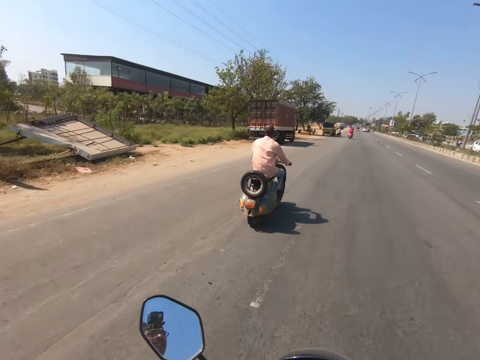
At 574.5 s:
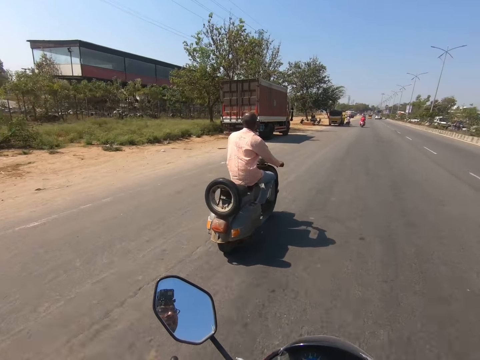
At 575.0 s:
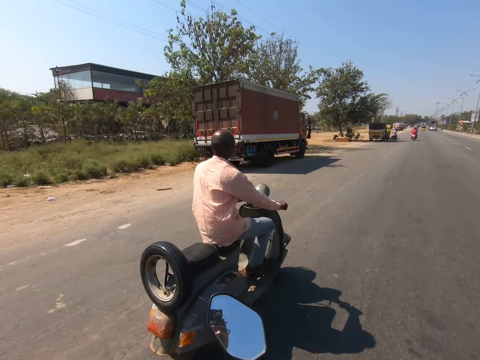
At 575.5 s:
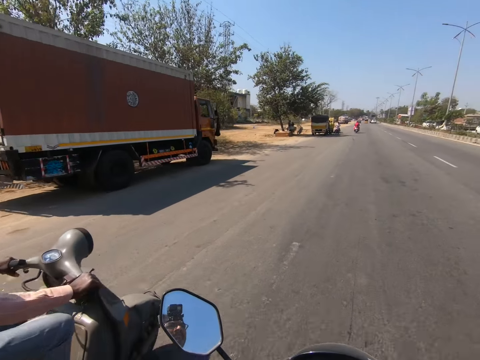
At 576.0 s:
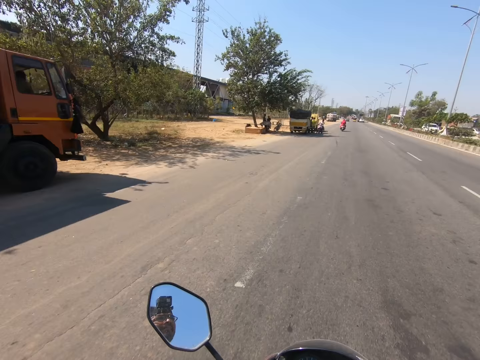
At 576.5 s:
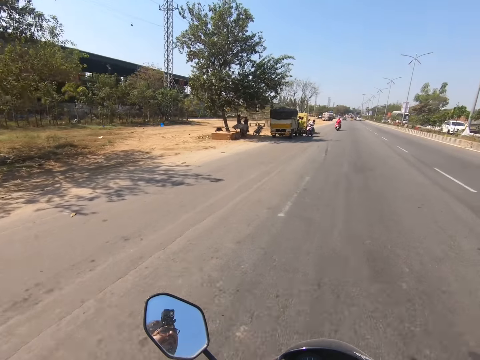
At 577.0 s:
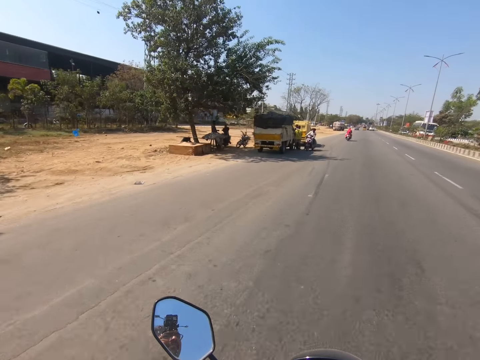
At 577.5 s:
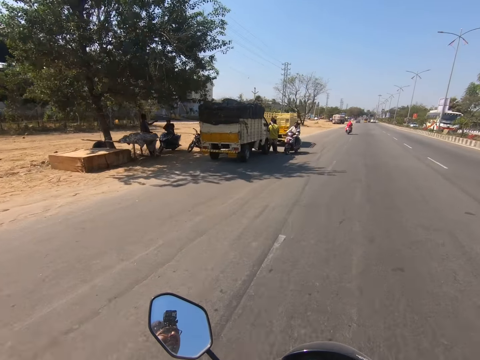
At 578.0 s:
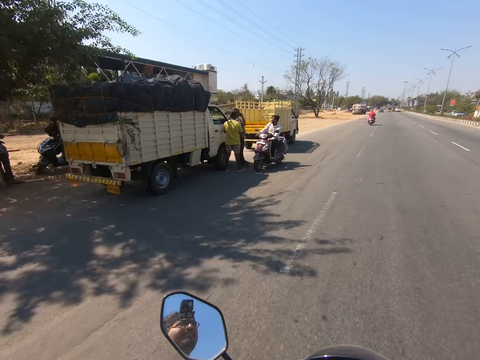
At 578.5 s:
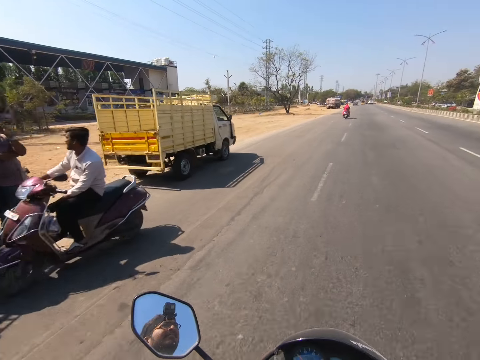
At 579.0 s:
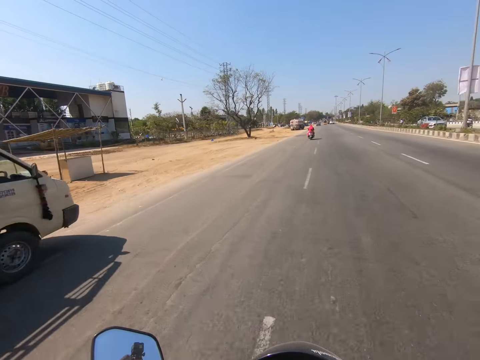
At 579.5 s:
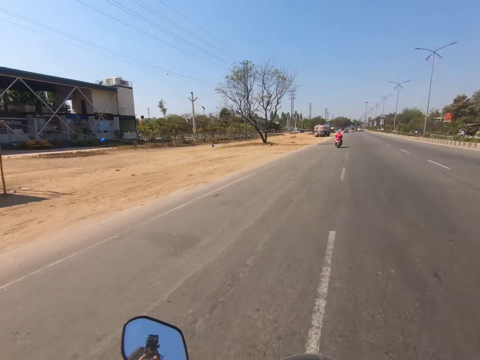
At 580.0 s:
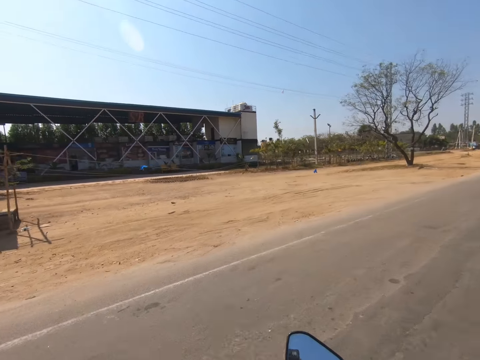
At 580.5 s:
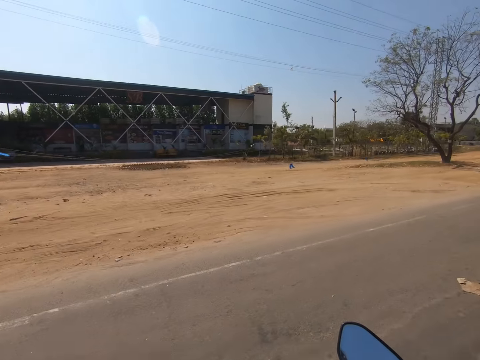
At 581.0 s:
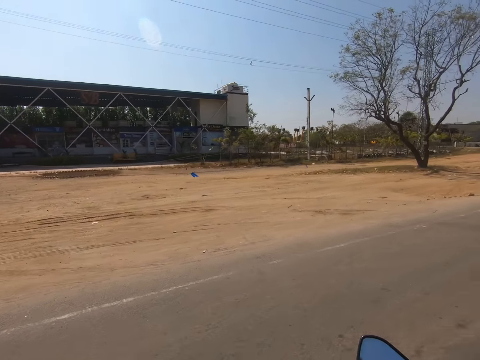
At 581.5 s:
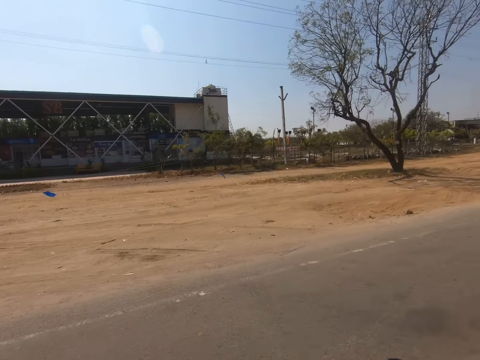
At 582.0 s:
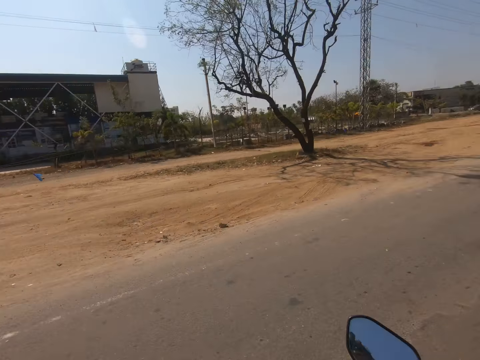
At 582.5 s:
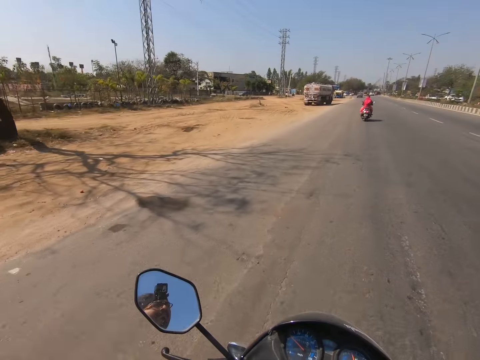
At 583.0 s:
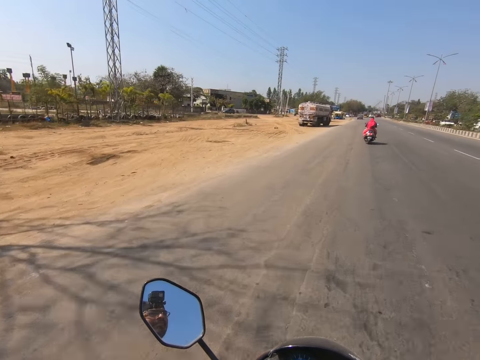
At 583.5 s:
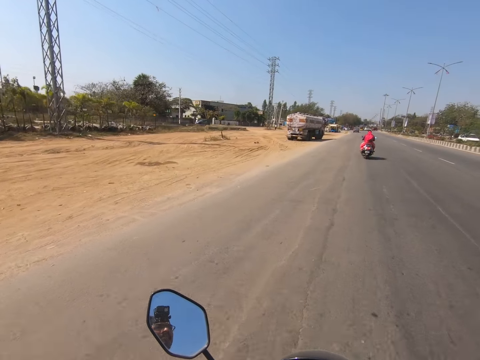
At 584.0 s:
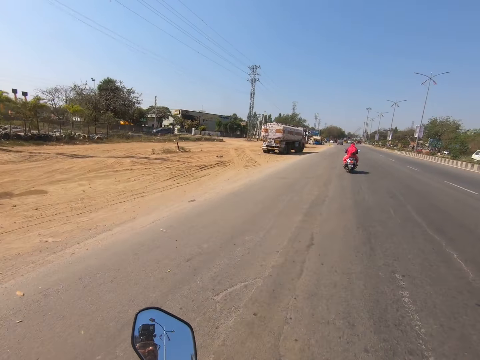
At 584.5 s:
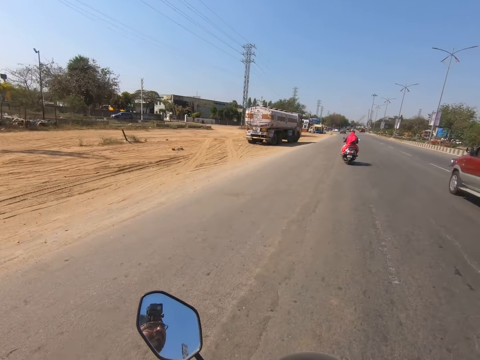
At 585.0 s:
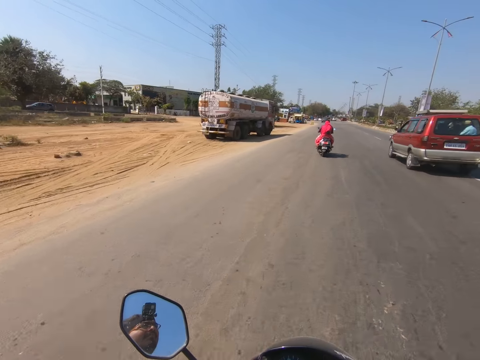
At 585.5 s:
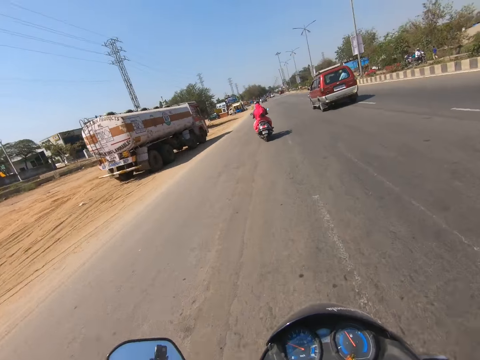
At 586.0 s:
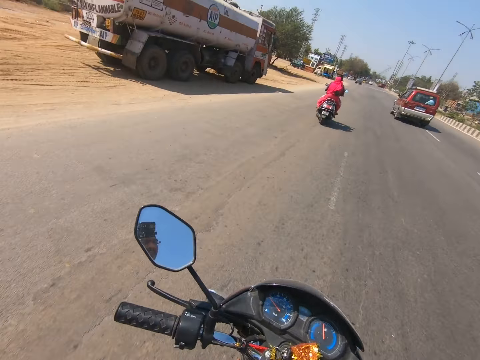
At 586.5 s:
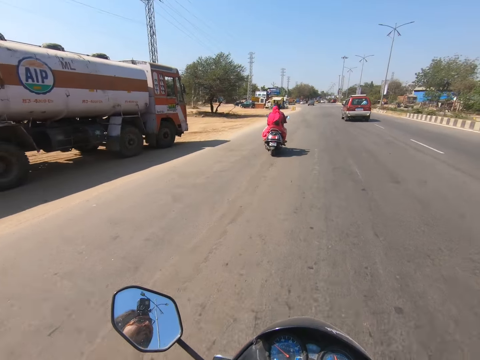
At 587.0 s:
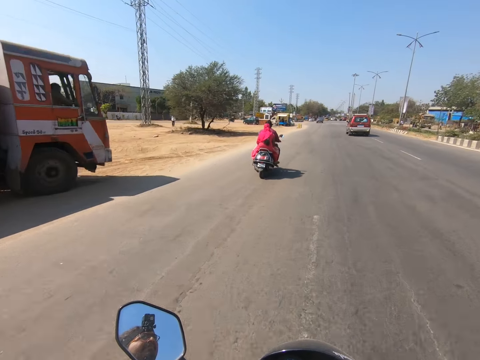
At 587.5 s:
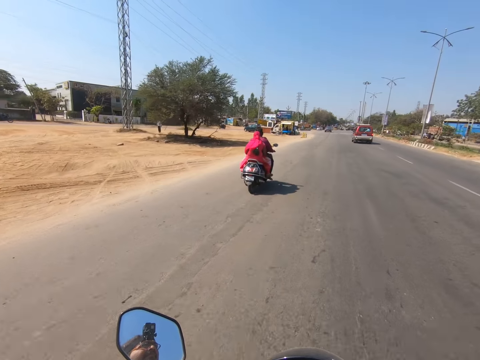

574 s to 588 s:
The camera wearer overtakes a rider. They drive past a man, another man and a third man. A red car moves past them.

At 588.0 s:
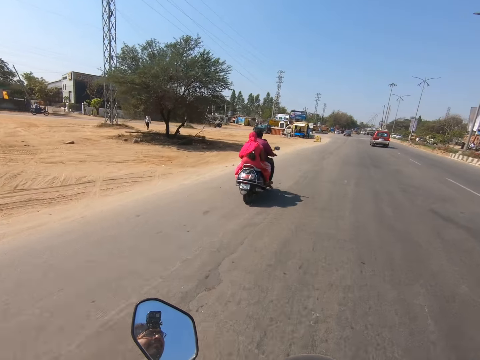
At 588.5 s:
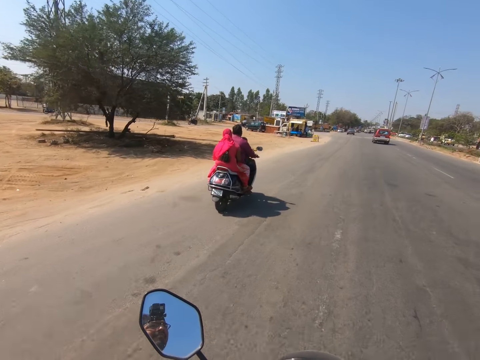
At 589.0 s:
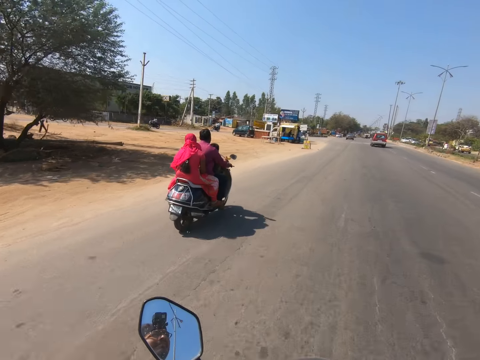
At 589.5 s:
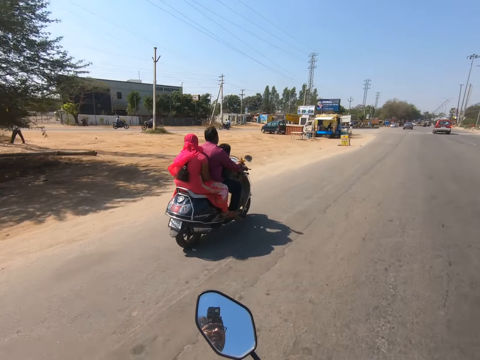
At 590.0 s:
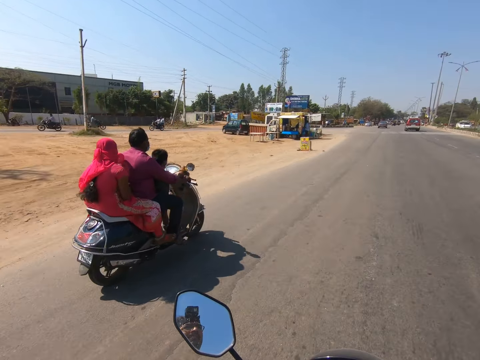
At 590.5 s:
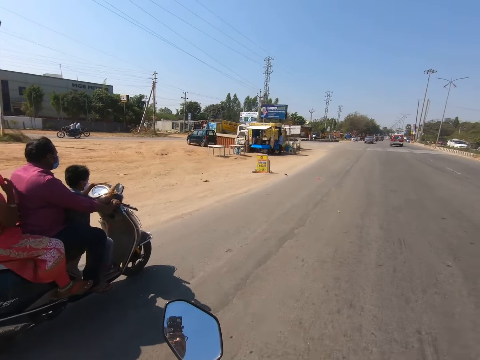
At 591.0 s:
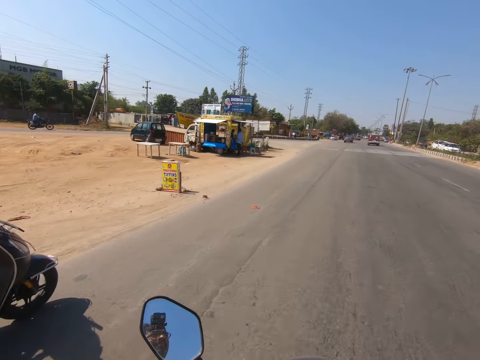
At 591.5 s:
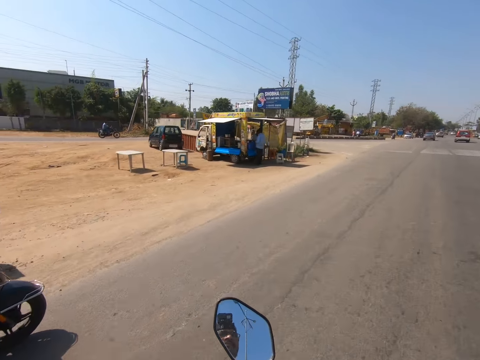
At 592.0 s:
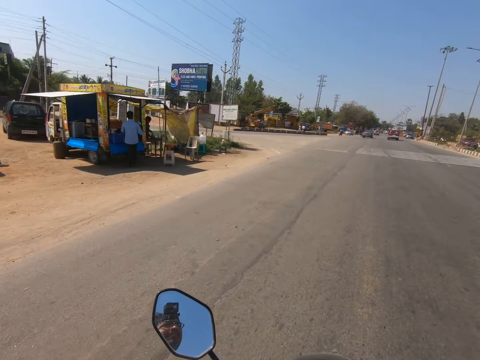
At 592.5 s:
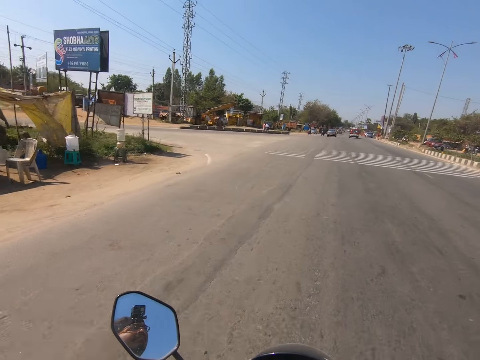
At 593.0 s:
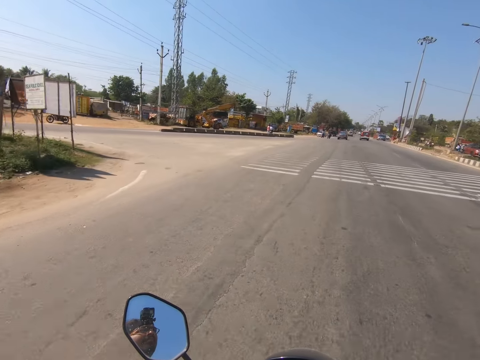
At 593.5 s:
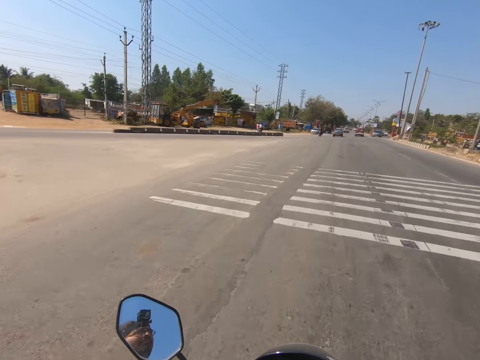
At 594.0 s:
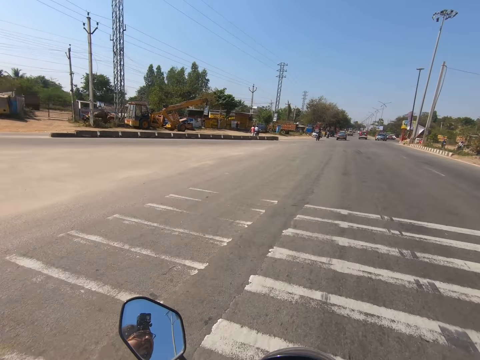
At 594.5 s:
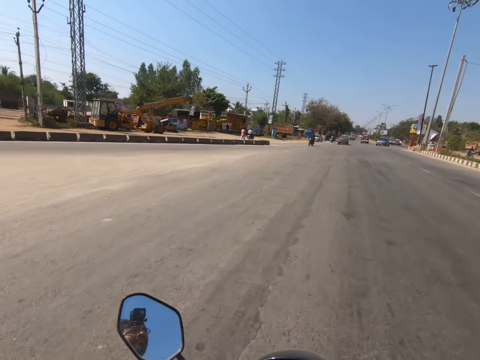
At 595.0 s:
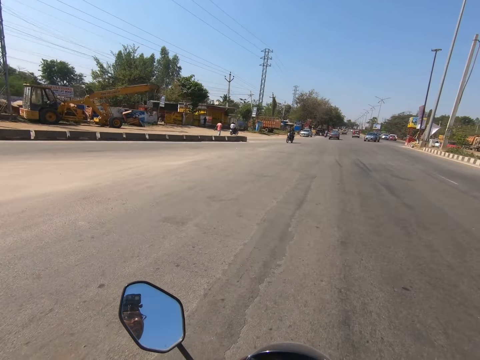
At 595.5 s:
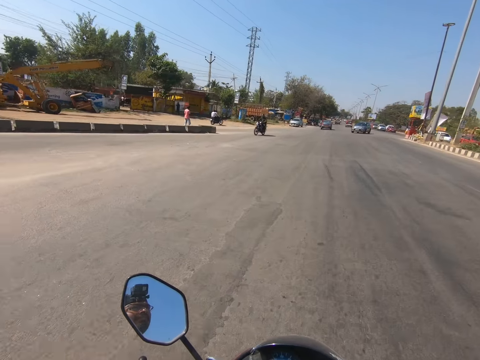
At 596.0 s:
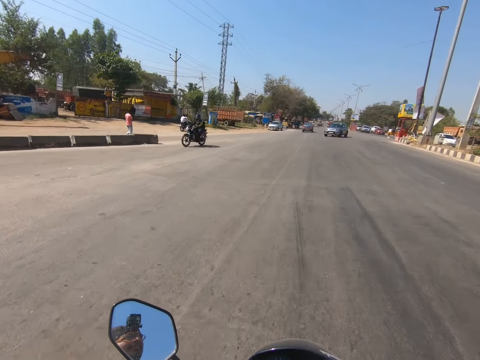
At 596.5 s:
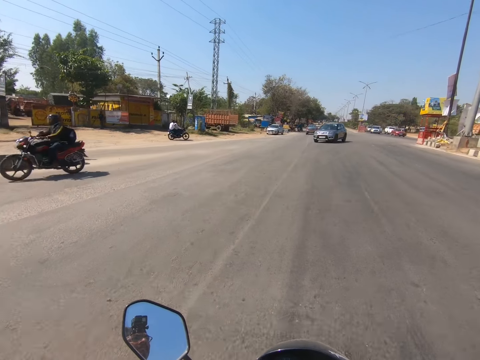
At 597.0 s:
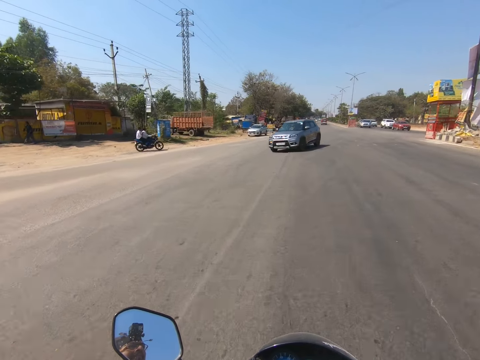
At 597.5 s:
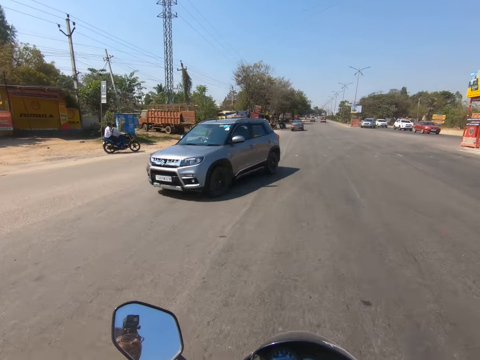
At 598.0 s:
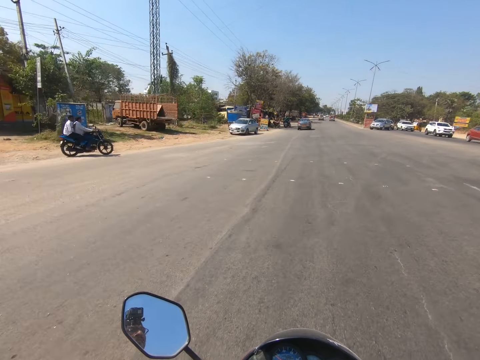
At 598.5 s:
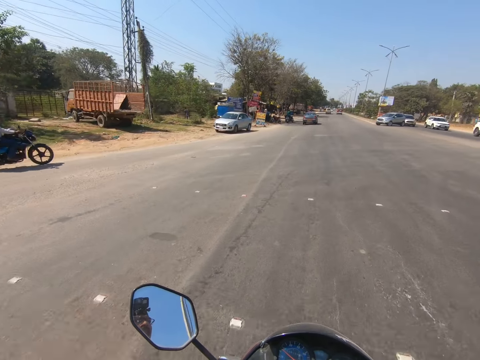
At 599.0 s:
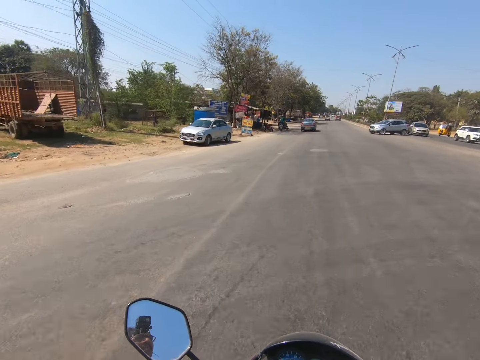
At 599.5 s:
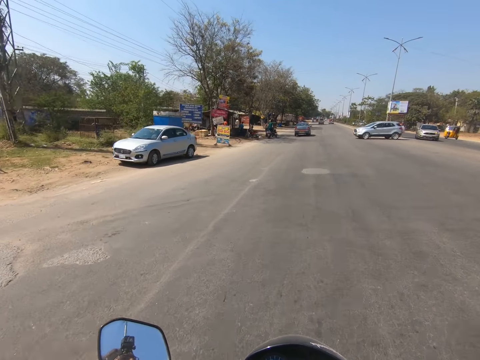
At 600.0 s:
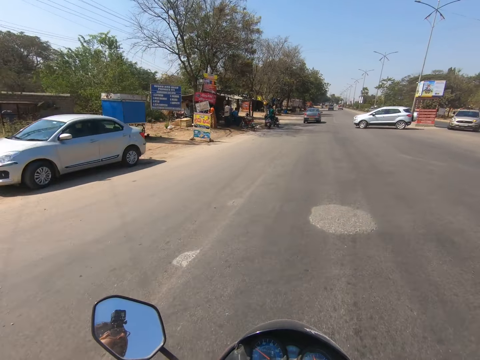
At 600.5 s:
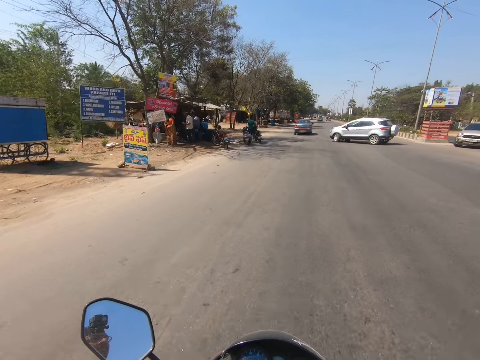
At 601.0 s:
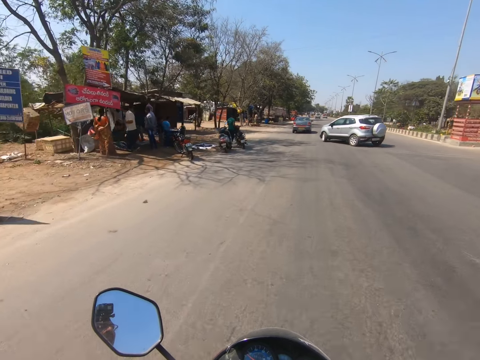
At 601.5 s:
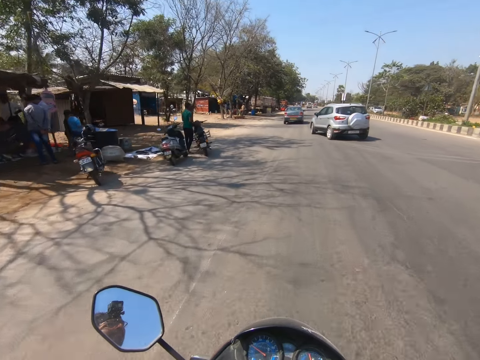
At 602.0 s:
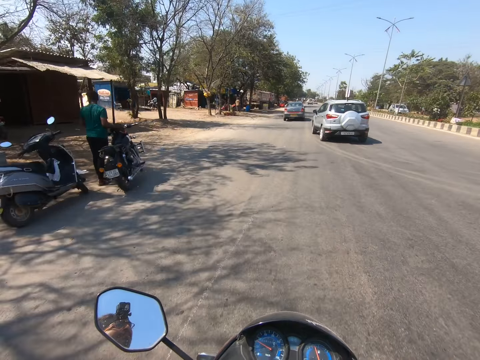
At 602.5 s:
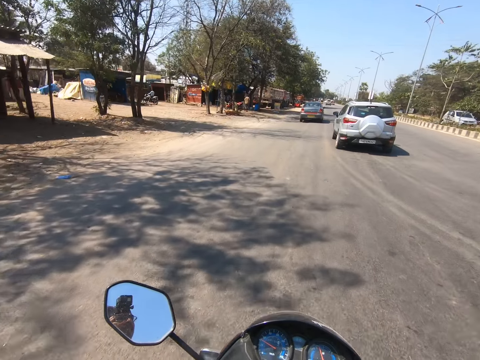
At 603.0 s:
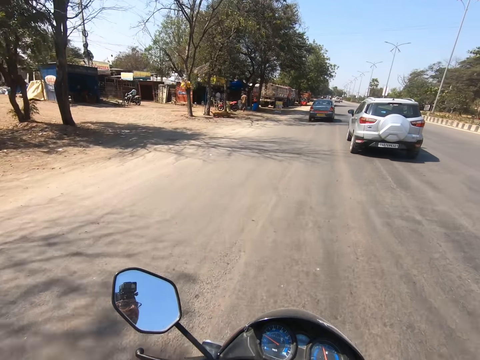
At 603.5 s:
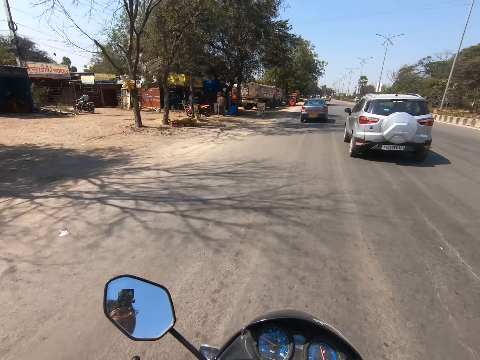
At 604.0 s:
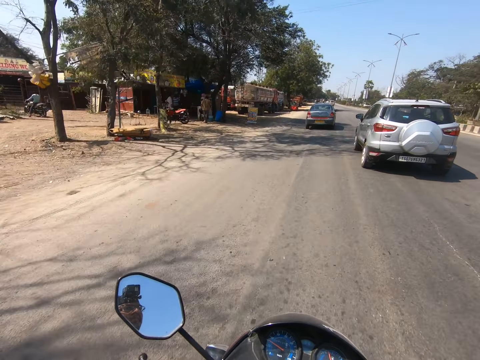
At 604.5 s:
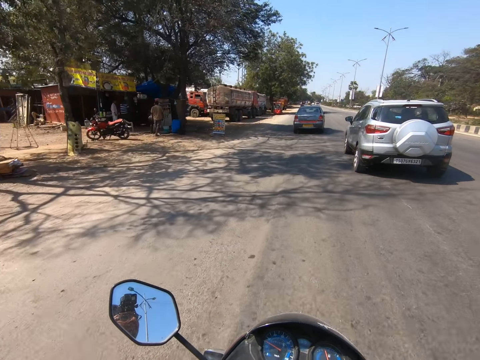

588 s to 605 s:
The camera wearer overtakes a rider. A rider moves past them. A grey car moves past them. The camera wearer drives past a man.
